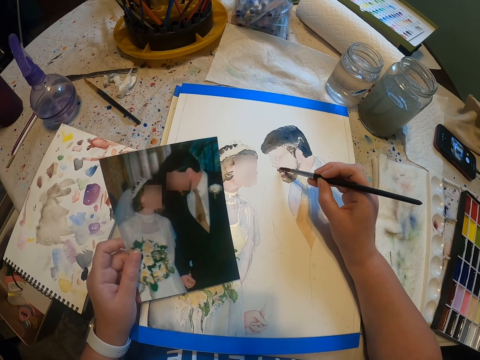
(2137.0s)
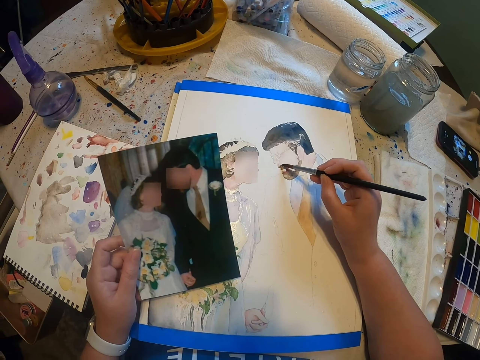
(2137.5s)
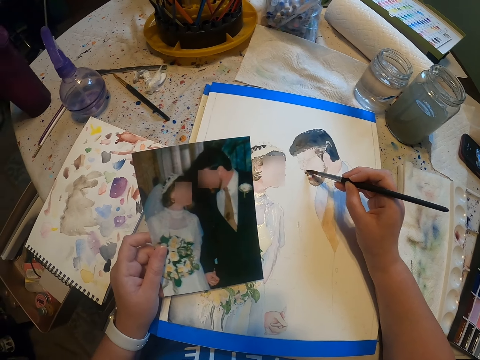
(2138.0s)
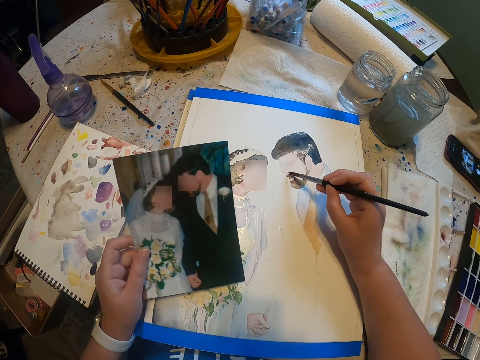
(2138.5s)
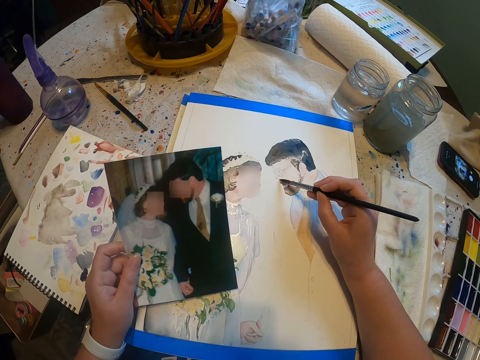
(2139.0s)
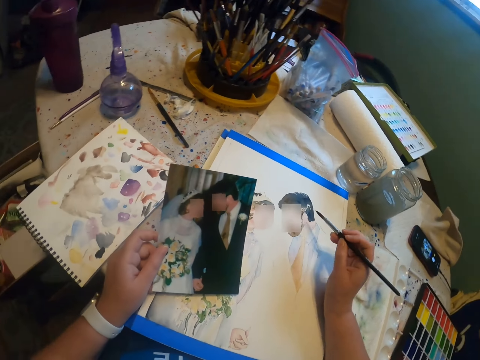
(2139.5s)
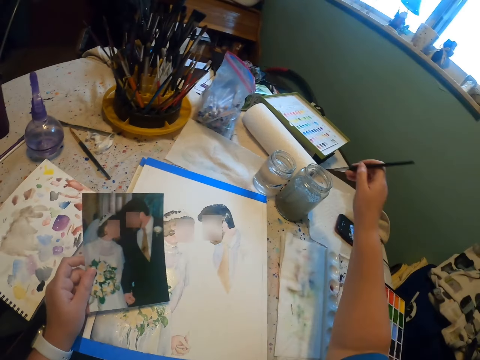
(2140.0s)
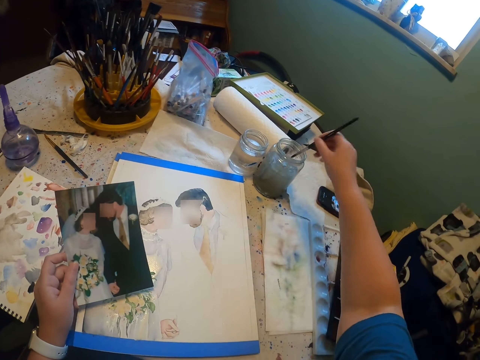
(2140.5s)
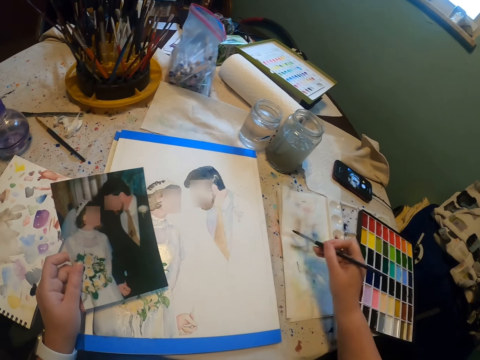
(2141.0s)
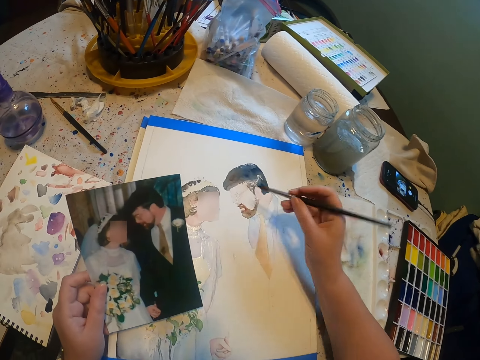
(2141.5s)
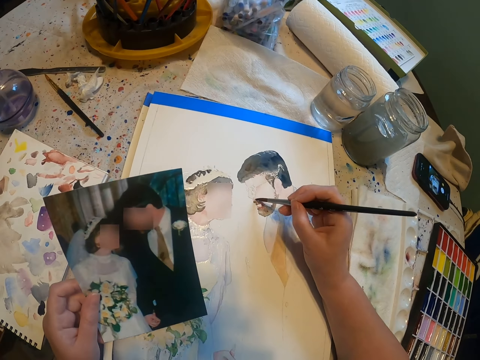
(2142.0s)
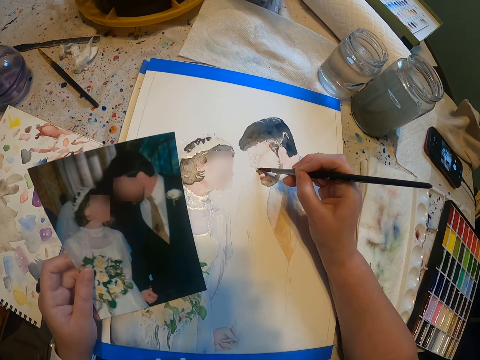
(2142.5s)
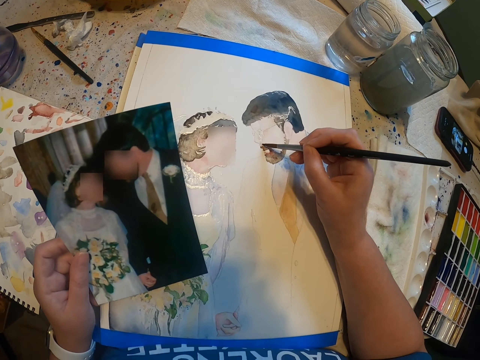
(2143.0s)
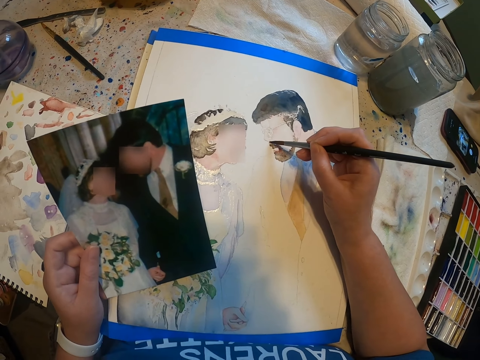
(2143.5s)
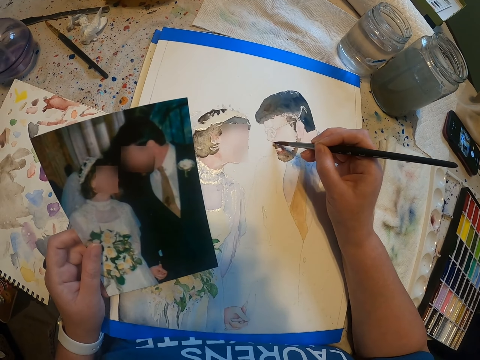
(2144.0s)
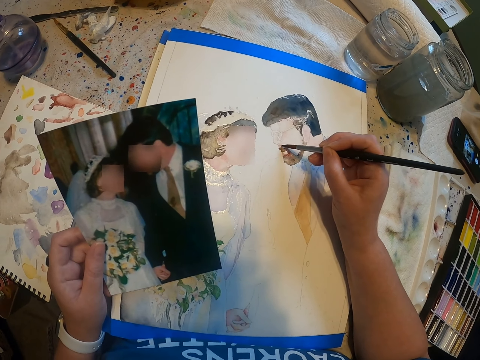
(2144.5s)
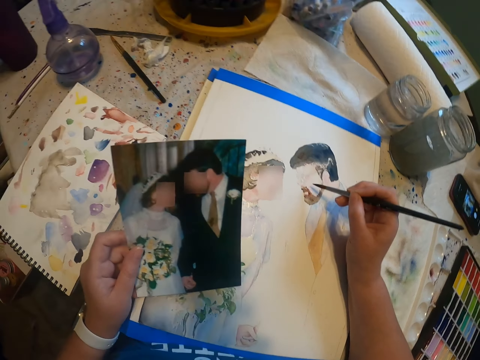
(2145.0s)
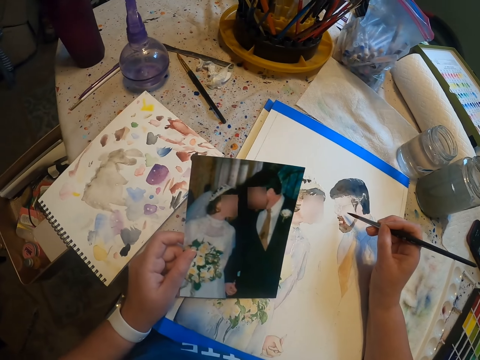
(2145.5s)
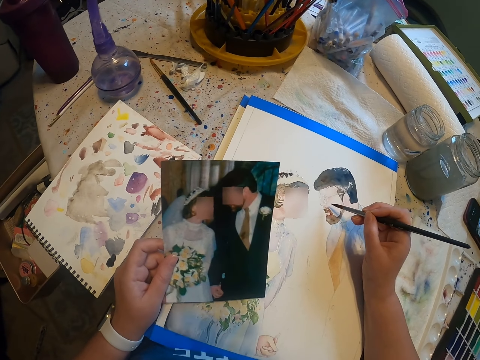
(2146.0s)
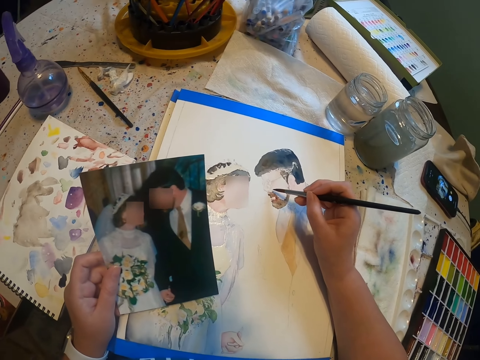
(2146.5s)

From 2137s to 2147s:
The camera wearer dips the paint brush in a water color. They reduce the paint from the paint brush. They paint the sketch on the paint paper with the brush.

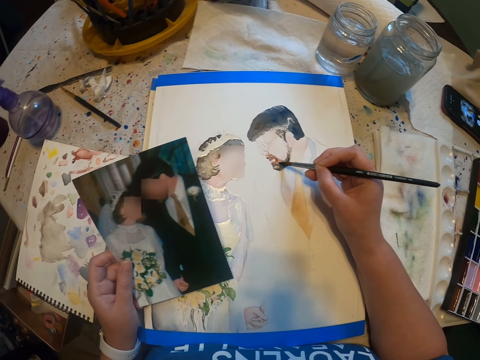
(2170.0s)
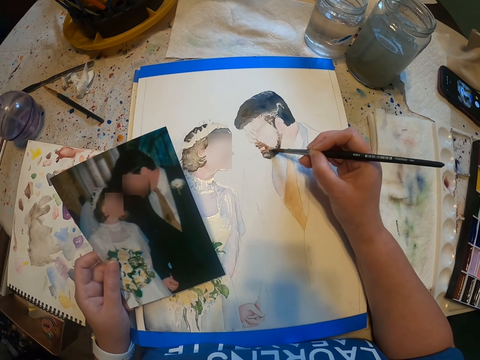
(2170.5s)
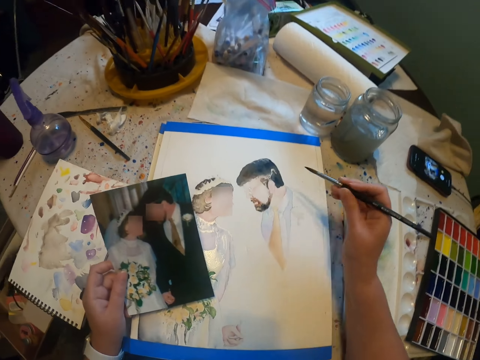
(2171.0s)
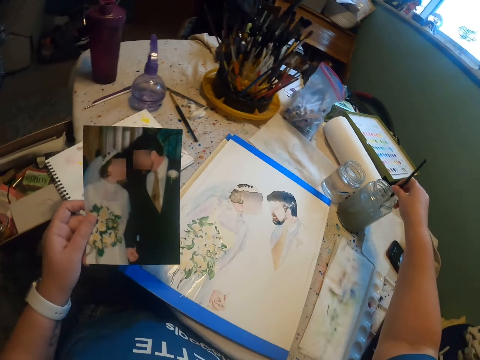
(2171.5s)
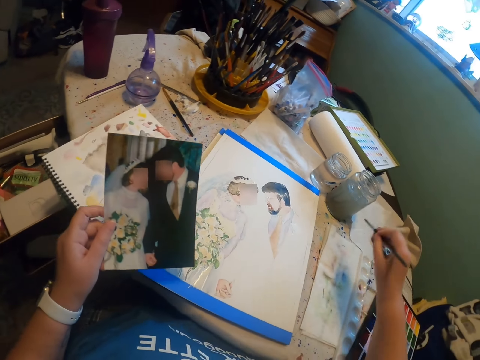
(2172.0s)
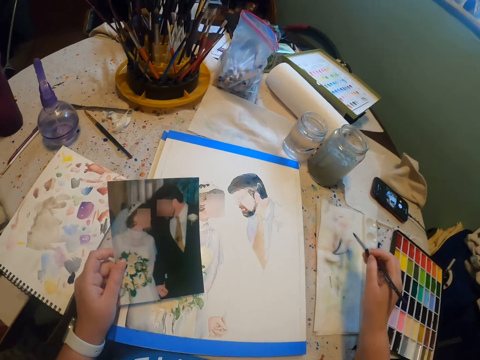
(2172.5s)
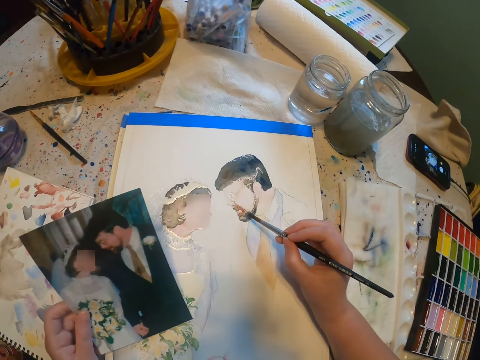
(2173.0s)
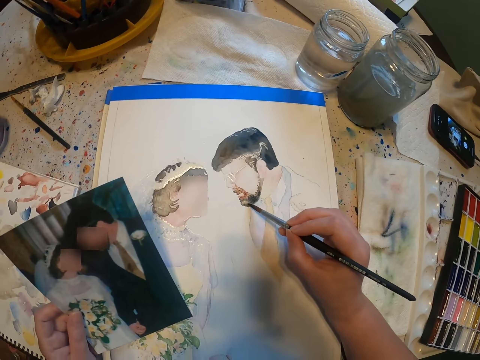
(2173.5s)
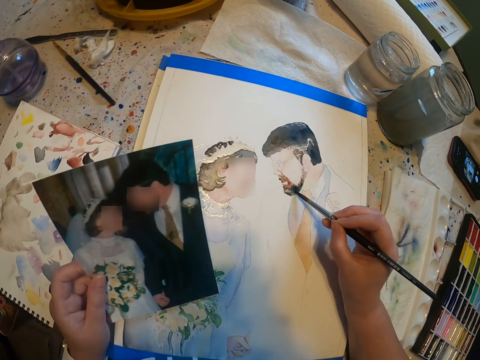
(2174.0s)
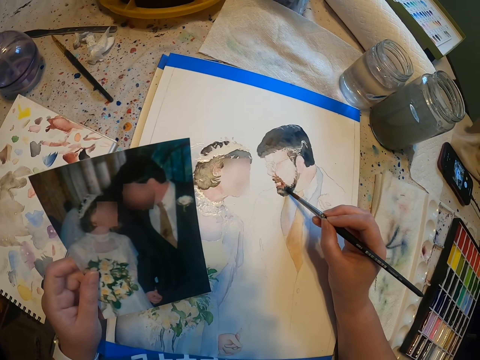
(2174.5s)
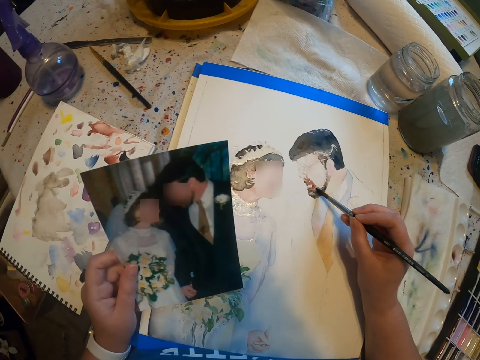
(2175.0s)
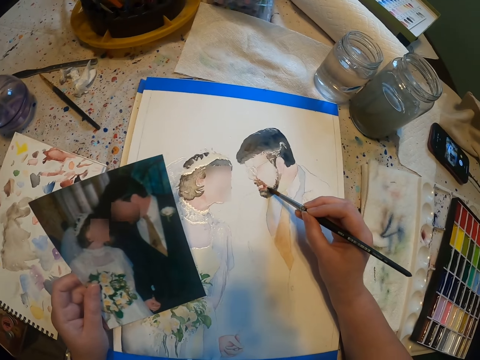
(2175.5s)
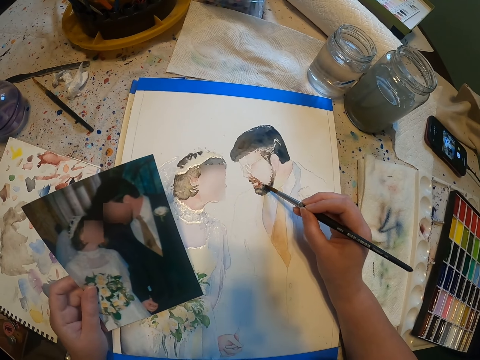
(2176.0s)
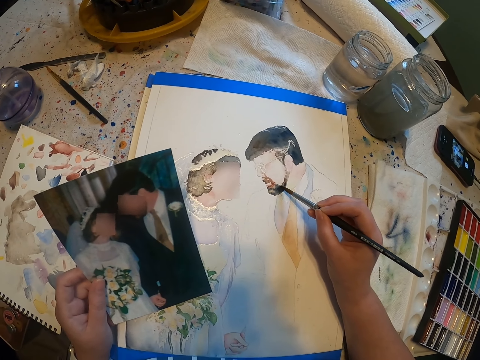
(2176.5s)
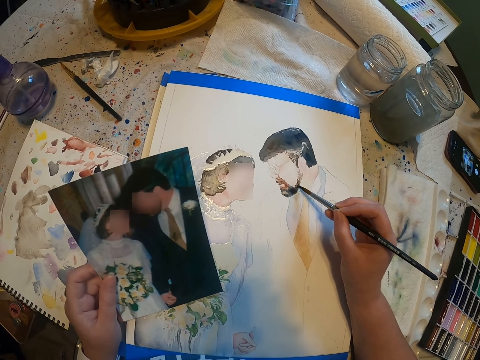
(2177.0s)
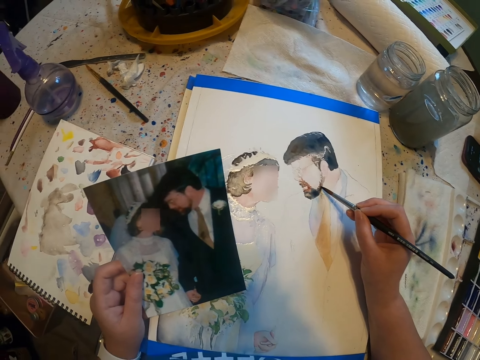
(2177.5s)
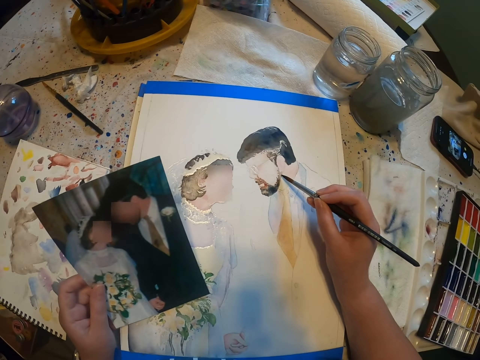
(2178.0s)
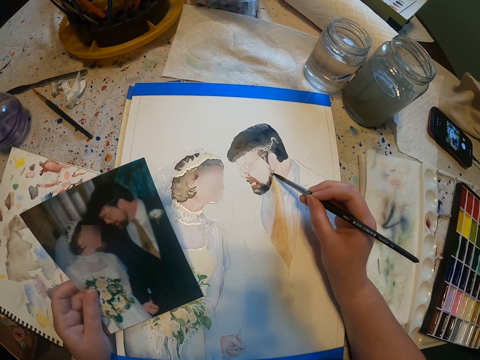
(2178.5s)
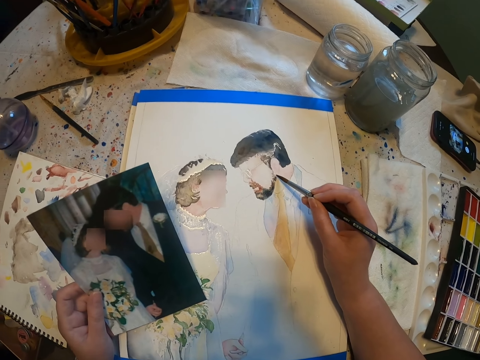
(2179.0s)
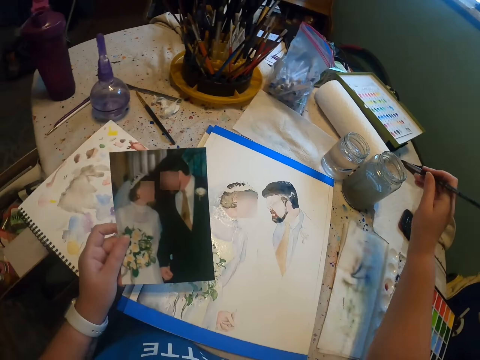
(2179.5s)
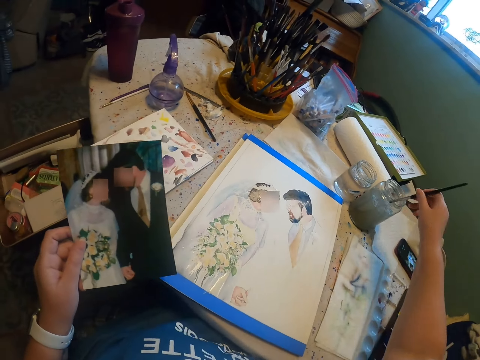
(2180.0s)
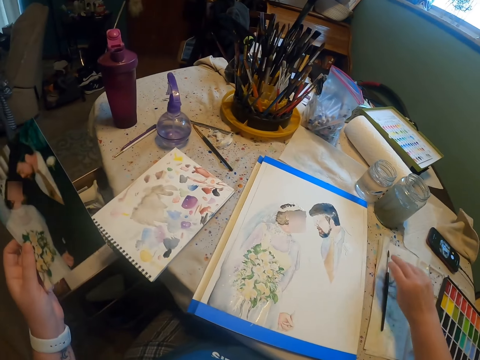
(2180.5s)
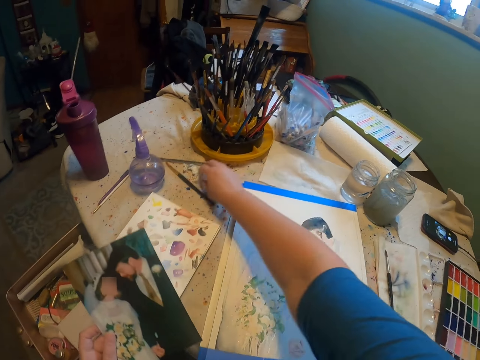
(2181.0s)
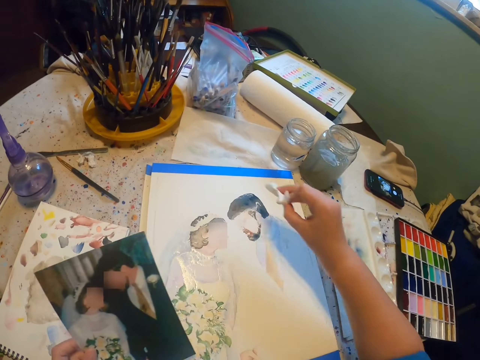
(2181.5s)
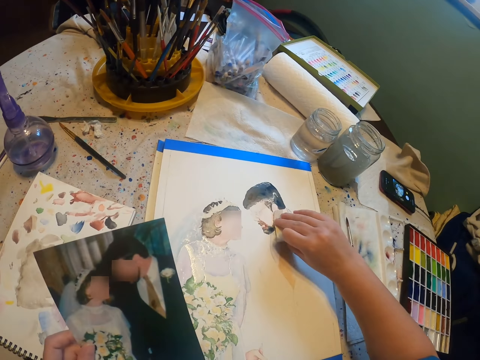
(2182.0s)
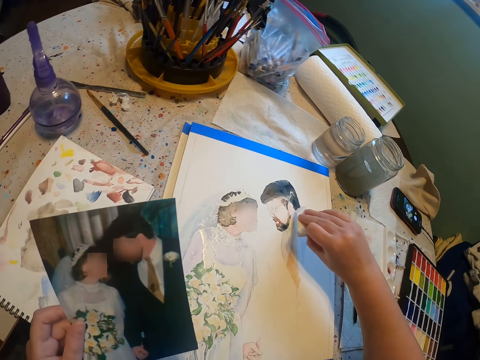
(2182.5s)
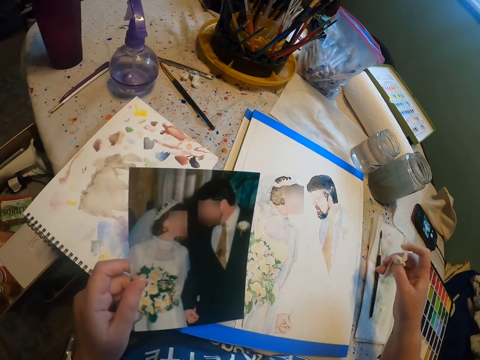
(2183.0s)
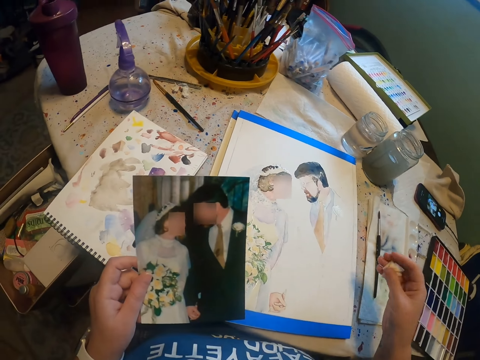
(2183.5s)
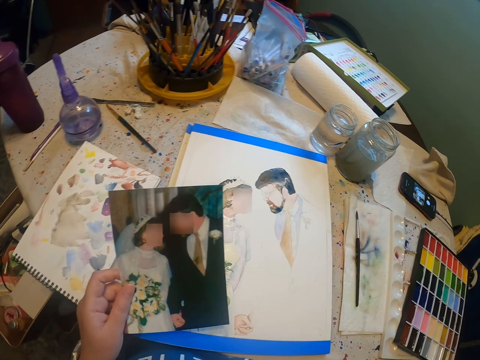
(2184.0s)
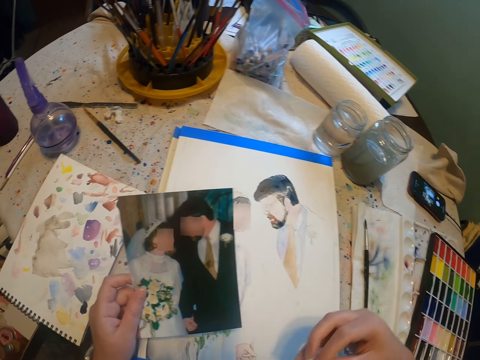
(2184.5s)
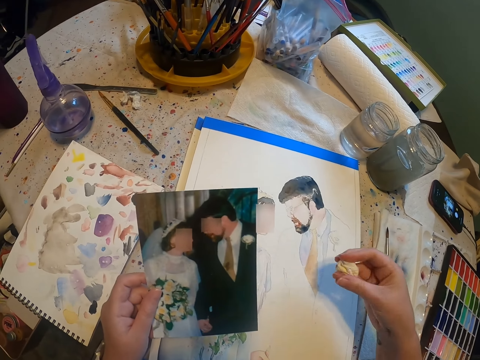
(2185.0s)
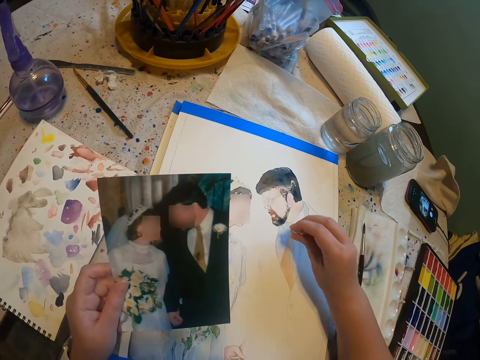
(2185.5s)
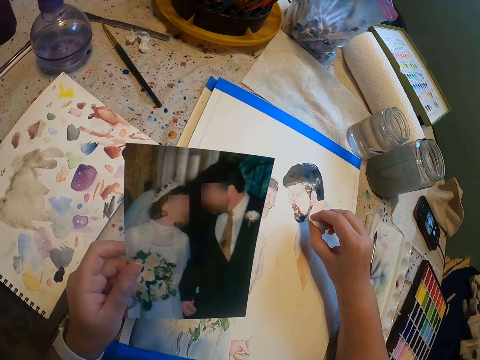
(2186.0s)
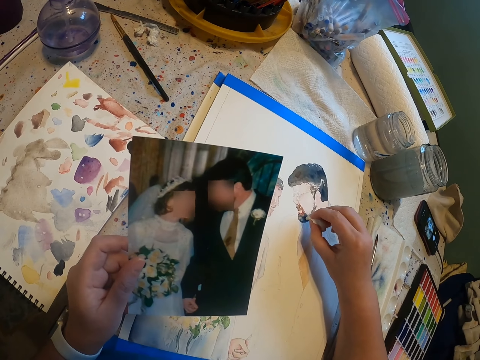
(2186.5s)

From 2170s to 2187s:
The camera wearer dips the paint brush in a water color. They reduce the paint from the paint brush. They paint the sketch with the brush on the paint paper. They dip the paint brush in the water color. They place the paint brush on the serviette. They pick a paper from the table. They wipe the paint with the tissue.
